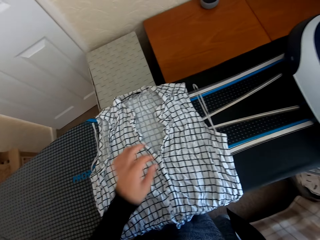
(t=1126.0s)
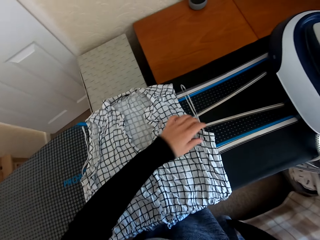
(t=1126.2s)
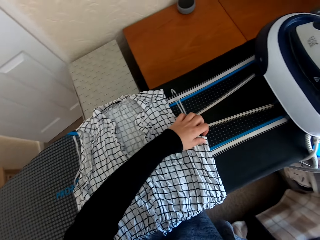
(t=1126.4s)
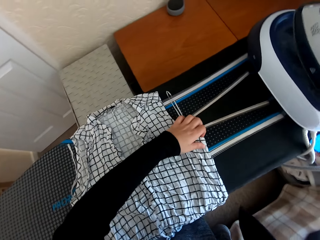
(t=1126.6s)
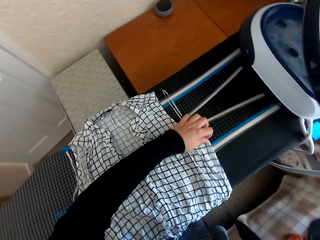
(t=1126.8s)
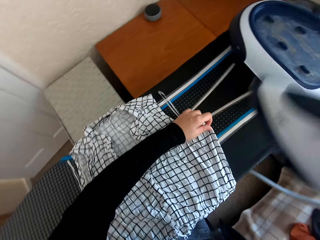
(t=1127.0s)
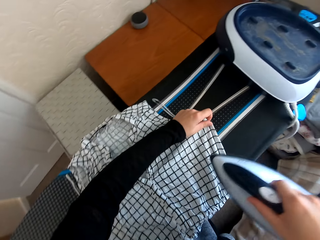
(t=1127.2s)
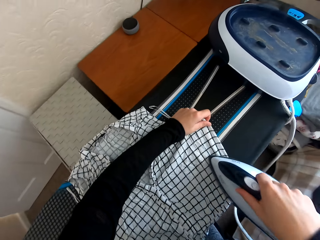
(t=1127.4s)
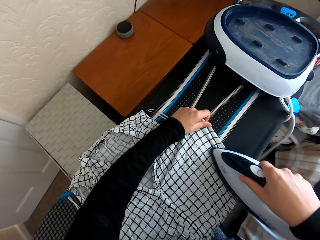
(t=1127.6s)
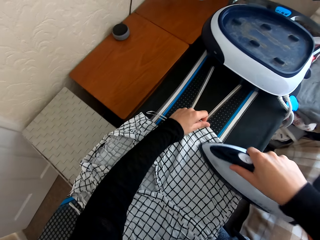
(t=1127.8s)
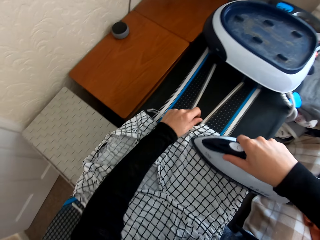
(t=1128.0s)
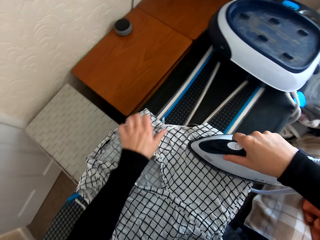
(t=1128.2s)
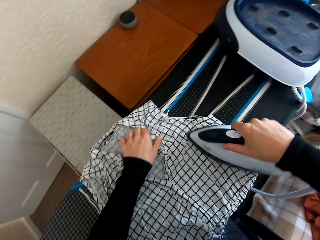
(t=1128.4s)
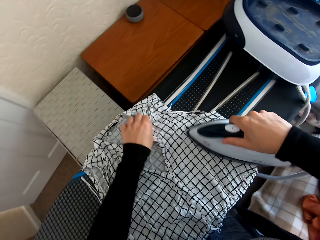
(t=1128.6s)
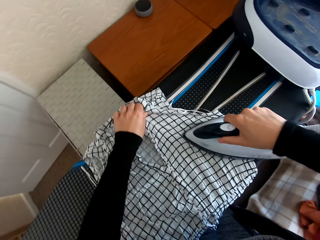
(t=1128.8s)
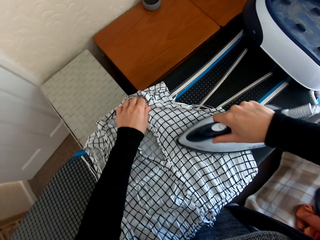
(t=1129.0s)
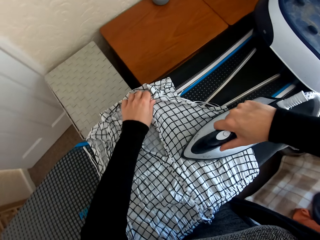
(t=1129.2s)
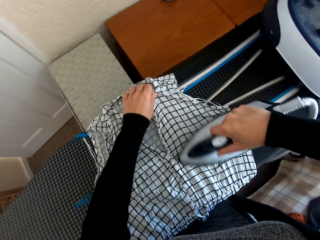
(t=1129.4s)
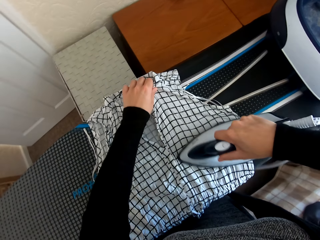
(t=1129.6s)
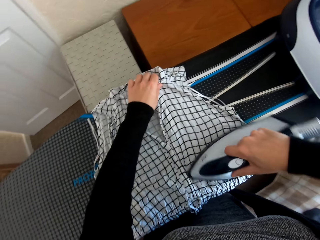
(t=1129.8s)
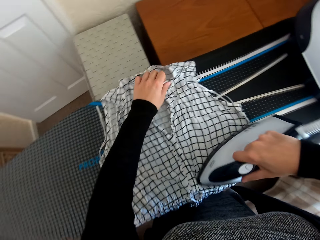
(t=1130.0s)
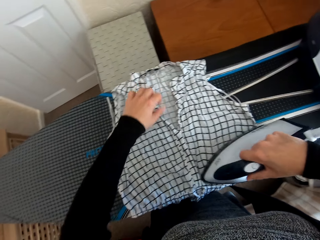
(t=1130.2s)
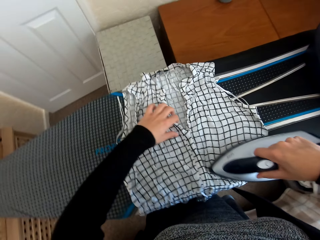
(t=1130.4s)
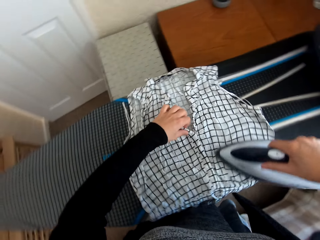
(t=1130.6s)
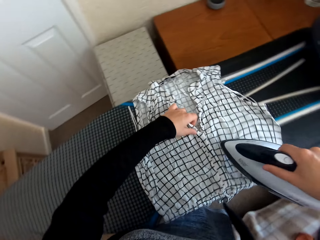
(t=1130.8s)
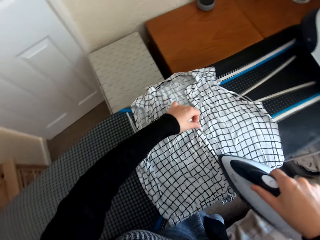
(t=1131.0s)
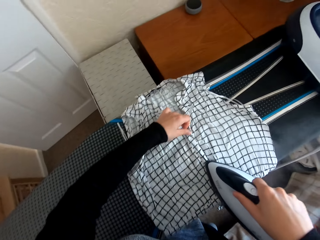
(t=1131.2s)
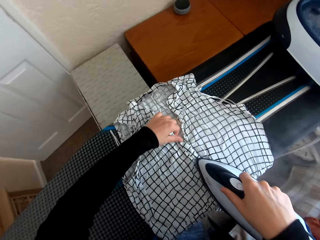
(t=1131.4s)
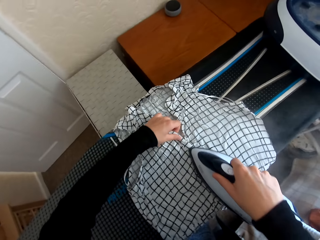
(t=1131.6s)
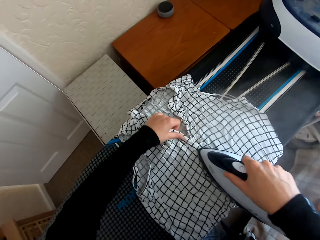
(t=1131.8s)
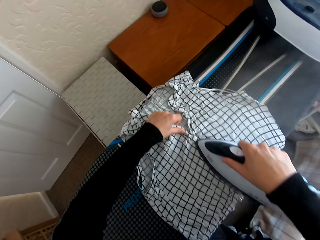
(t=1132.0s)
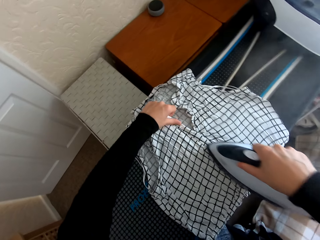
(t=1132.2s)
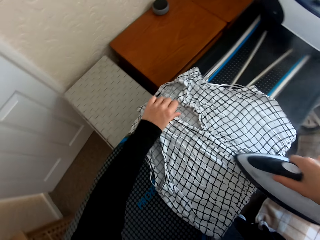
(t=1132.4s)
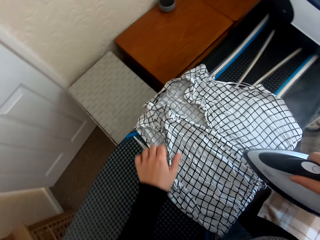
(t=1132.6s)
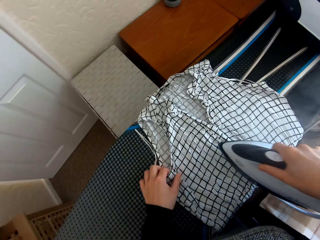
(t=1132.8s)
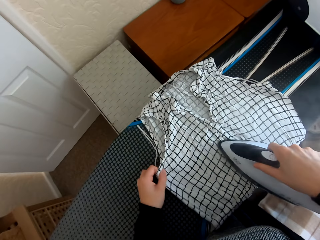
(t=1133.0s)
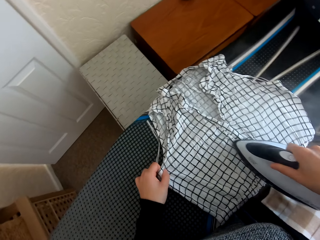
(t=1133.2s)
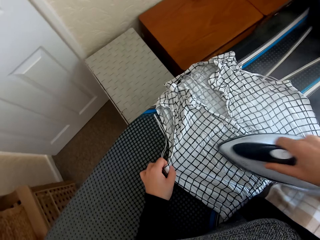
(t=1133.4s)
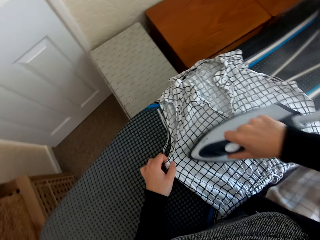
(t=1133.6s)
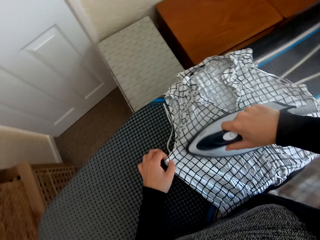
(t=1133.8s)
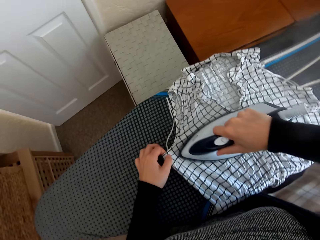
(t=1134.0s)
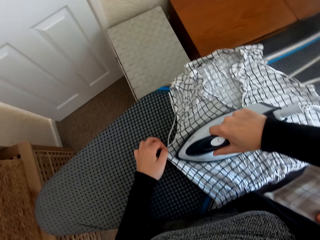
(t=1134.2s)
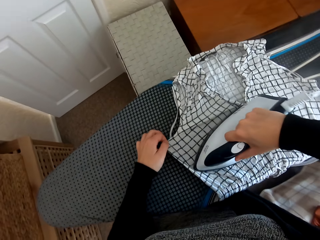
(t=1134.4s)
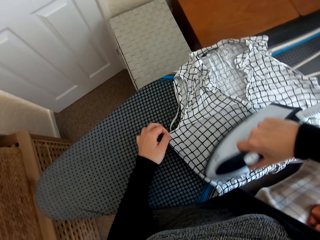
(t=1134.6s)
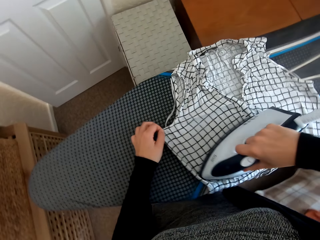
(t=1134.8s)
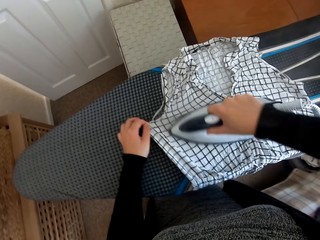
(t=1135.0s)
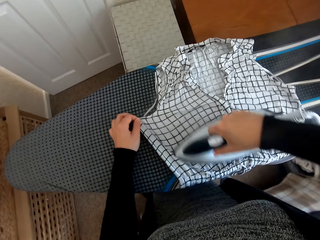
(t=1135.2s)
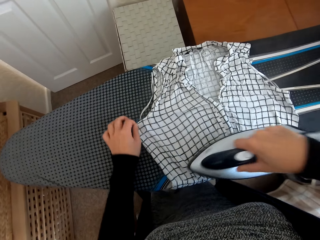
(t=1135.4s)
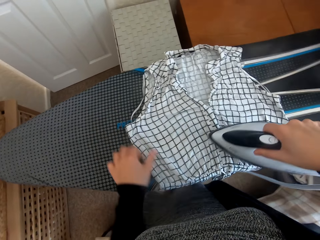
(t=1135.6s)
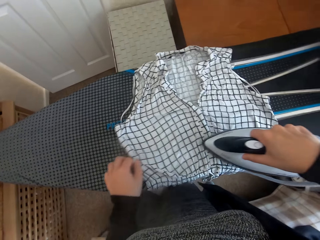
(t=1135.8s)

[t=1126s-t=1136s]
The camera wearer picks the iron box from the Brabantia iron board. They iron the dress on the Brabantia iron board with the iron box.

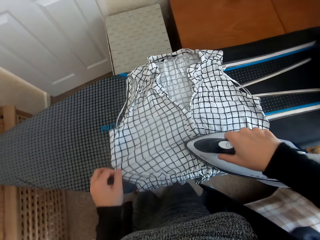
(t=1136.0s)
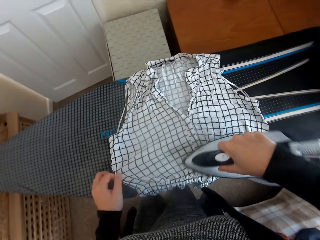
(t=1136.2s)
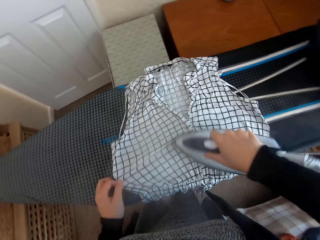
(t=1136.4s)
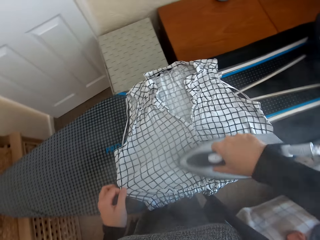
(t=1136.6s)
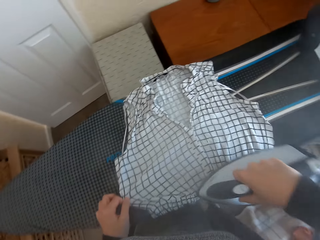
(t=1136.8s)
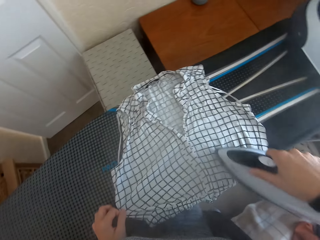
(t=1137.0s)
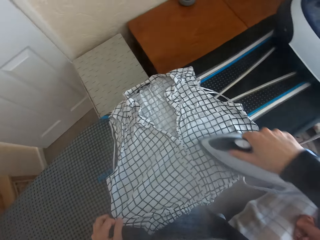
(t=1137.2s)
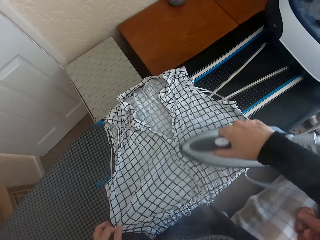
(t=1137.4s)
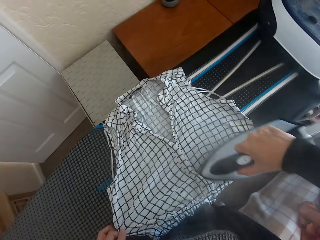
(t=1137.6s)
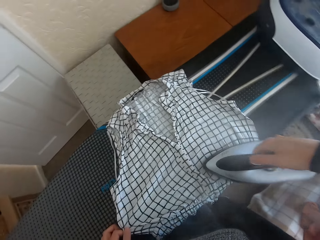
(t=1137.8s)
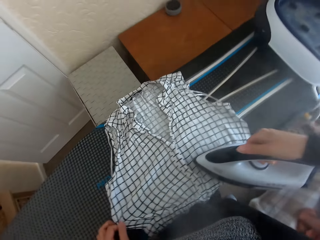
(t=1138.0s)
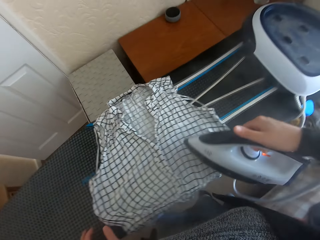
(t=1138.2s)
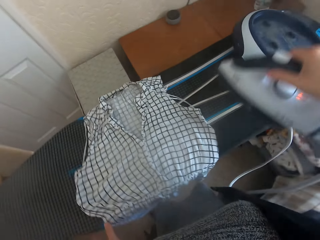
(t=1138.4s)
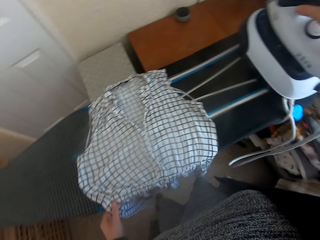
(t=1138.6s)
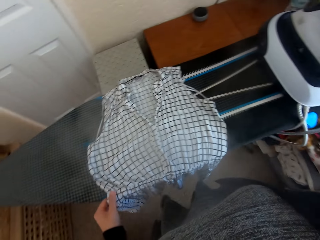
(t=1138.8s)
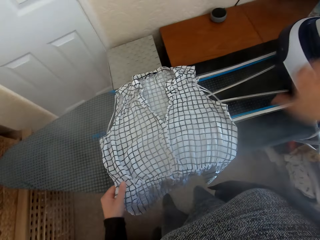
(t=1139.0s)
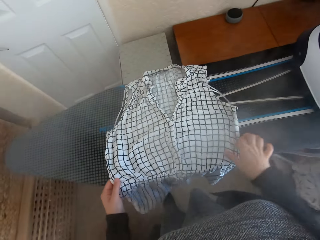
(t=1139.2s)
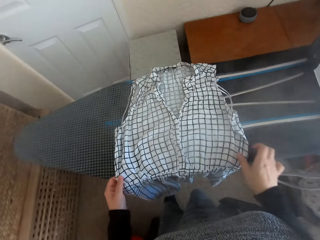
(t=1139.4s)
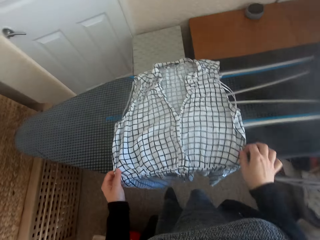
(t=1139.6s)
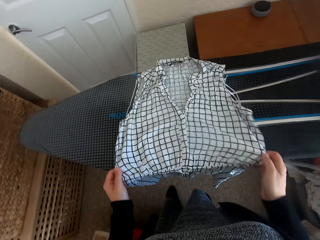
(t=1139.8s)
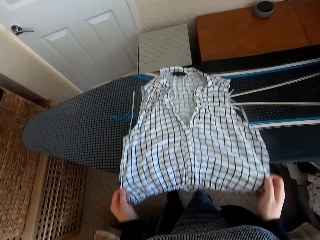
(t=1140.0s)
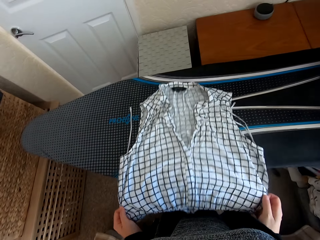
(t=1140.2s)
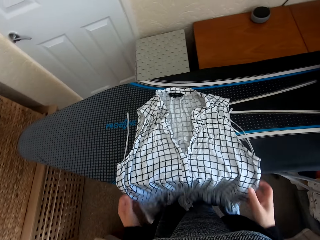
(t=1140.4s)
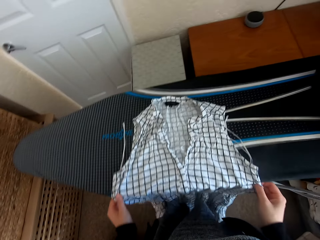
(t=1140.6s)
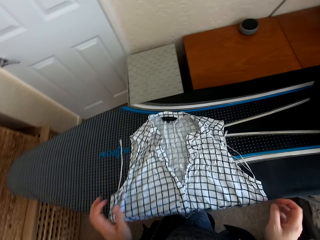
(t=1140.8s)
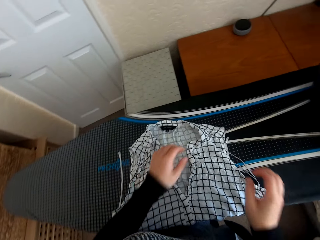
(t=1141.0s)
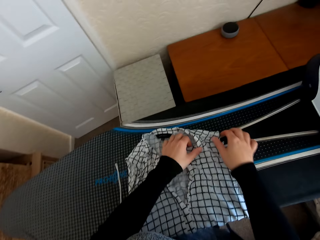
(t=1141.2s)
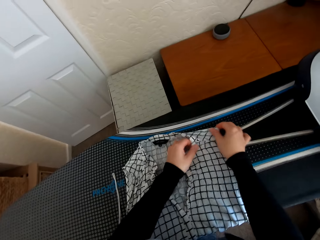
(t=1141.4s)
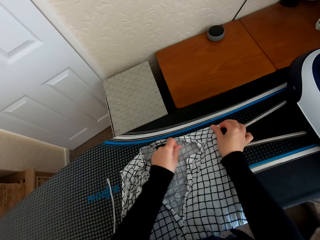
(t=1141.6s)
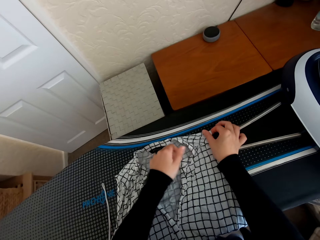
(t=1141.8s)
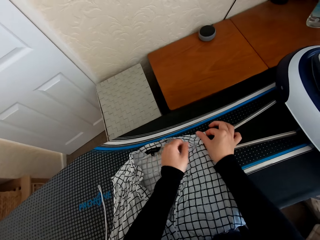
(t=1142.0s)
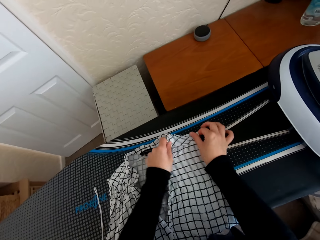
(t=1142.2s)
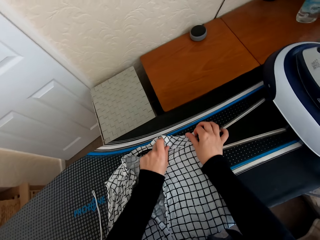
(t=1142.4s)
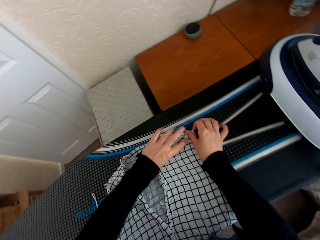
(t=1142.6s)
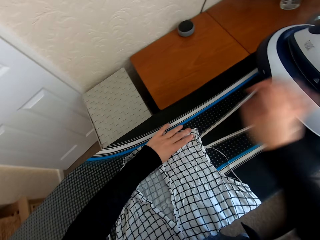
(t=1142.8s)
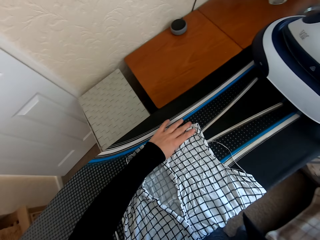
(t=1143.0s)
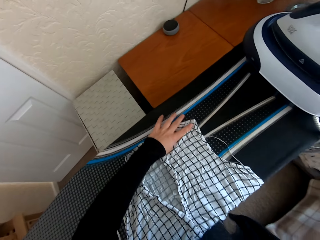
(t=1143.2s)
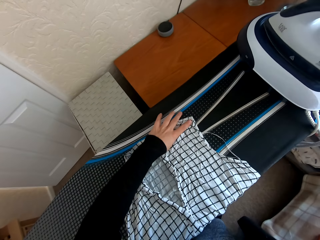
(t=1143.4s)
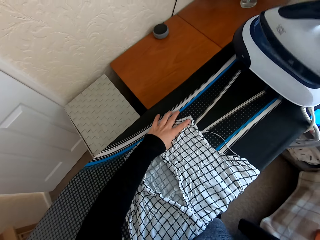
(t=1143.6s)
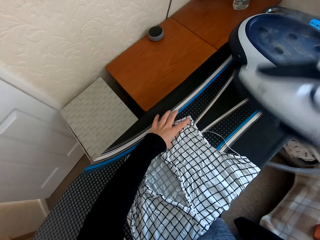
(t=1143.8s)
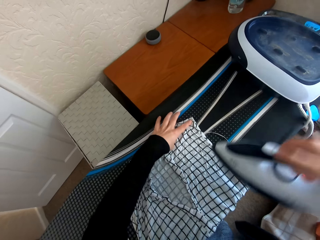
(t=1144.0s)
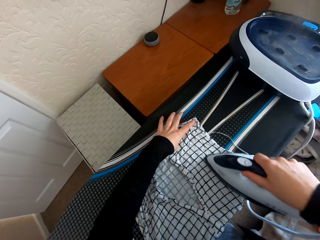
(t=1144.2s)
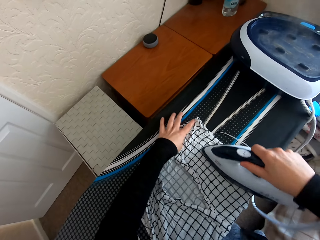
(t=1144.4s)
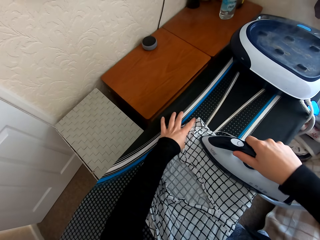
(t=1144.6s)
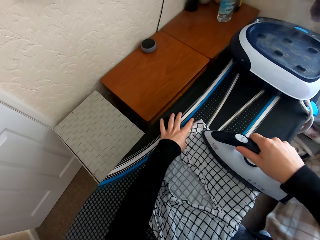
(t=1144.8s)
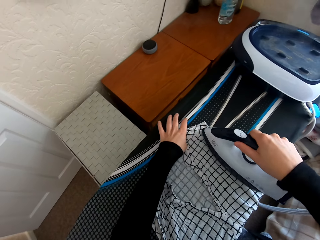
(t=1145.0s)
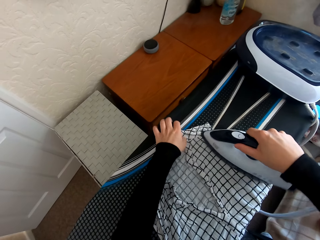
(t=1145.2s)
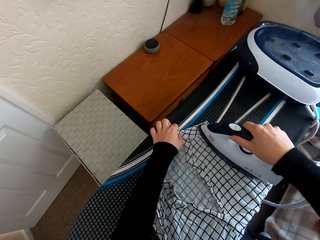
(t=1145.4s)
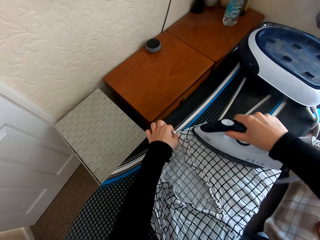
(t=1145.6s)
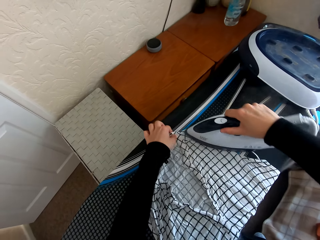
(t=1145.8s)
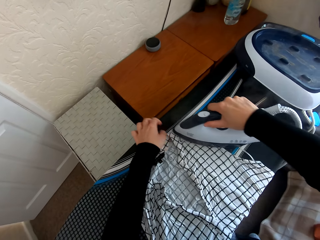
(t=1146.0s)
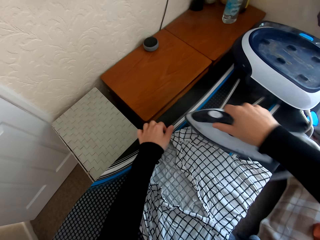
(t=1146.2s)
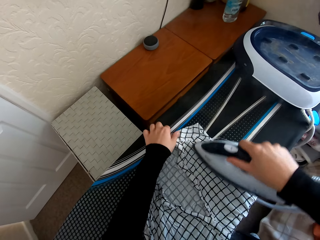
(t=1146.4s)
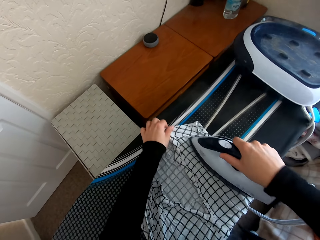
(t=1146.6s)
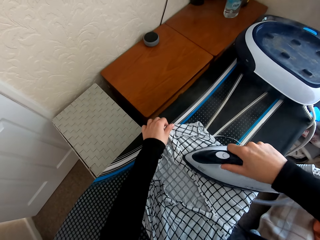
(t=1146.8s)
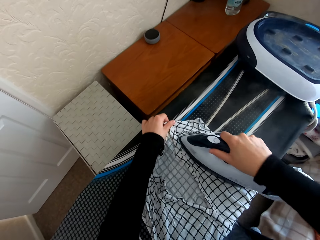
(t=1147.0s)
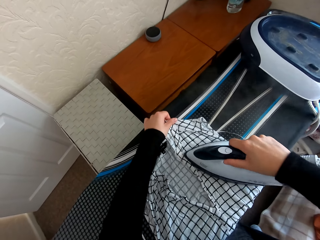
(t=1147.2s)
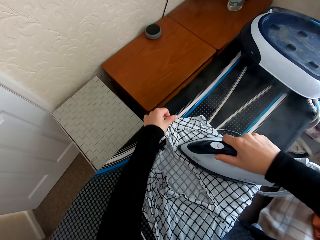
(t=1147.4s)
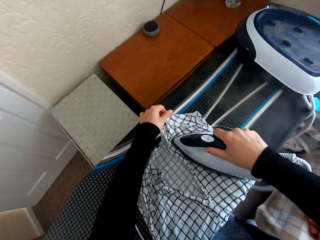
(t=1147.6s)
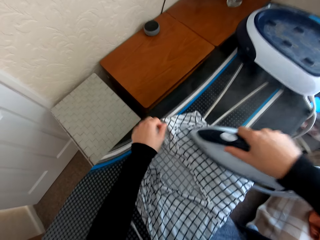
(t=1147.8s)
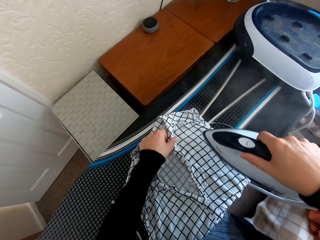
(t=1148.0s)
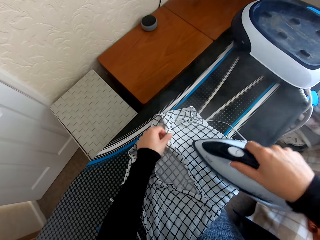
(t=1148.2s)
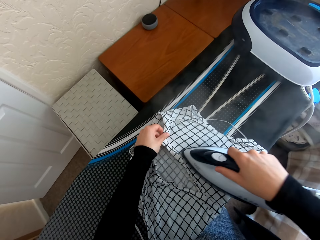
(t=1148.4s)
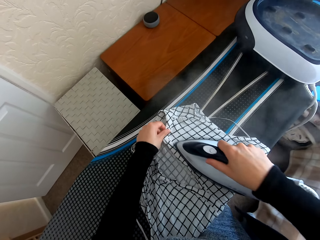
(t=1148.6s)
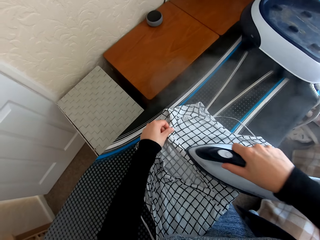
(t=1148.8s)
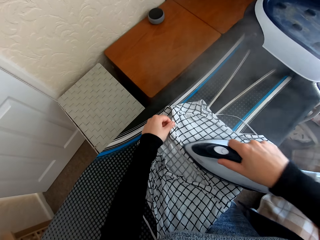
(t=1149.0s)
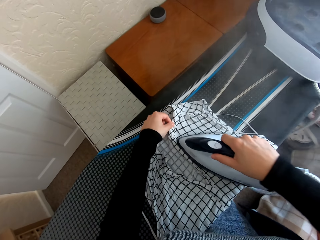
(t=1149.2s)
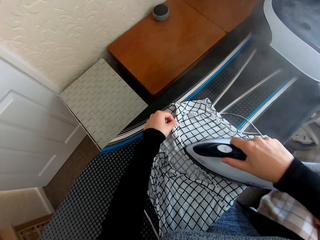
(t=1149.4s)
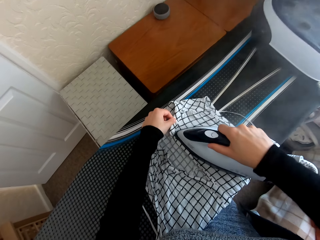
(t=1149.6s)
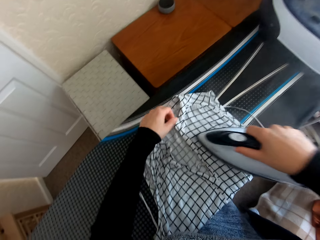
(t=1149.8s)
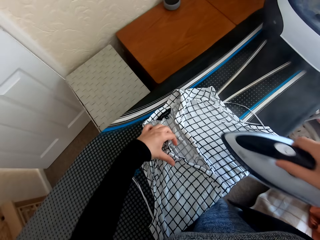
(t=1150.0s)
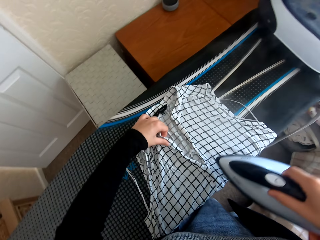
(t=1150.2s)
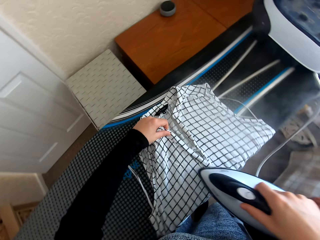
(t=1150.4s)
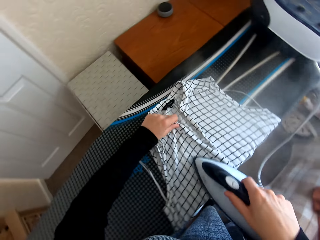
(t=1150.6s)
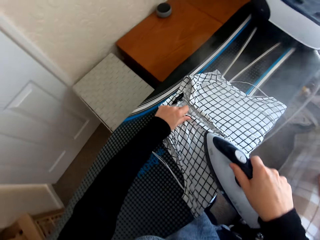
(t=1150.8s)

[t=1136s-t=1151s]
The camera wearer regulates the iron box. They place the iron box on the Brabantia iron board, move the dress on the Brabantia iron board, and pick the iron box from the Brabantia iron board. They iron the dress on the Brabantia iron board with the iron box.
